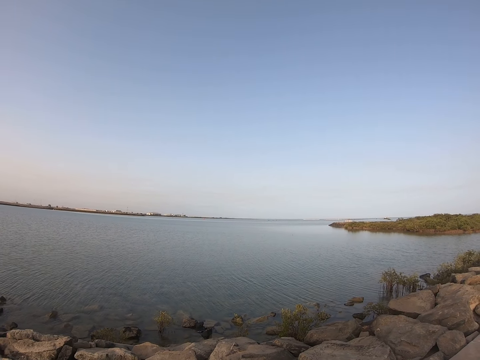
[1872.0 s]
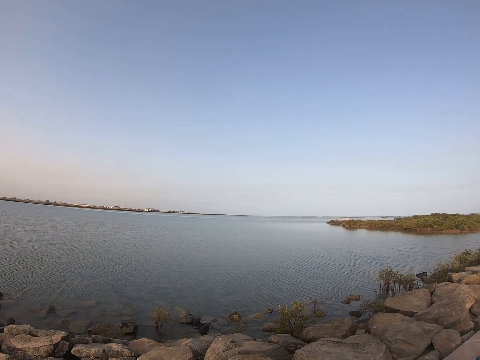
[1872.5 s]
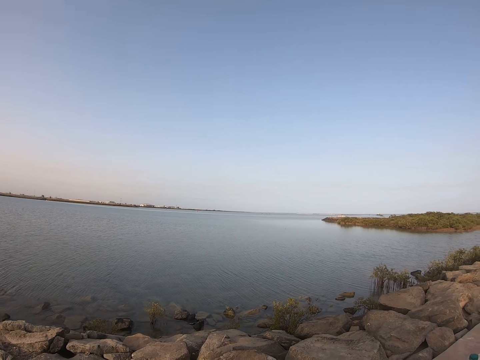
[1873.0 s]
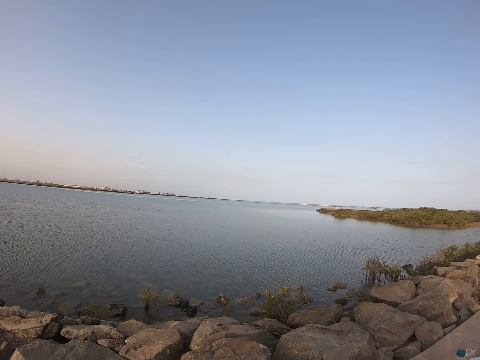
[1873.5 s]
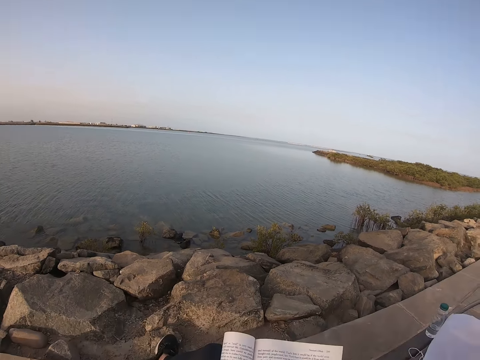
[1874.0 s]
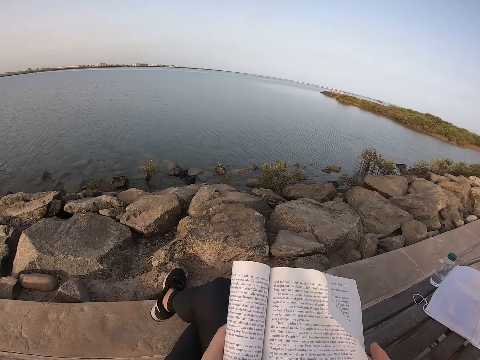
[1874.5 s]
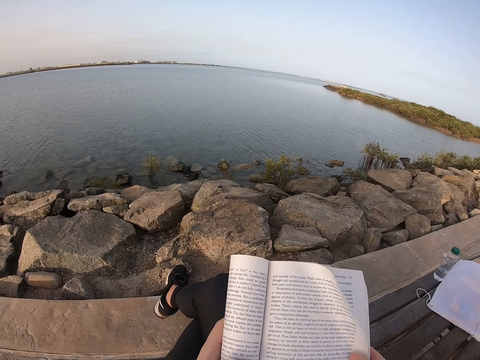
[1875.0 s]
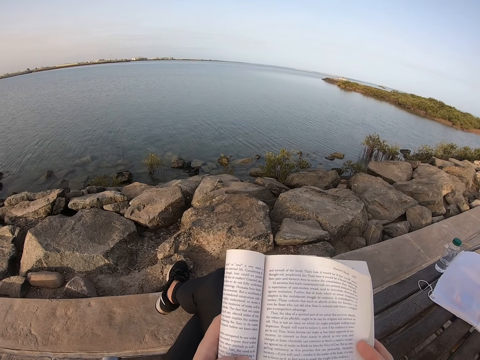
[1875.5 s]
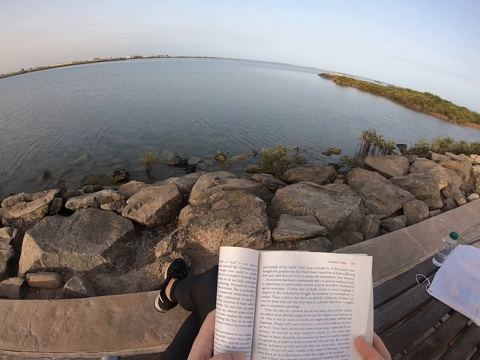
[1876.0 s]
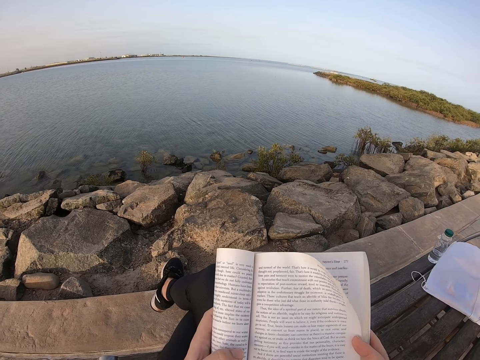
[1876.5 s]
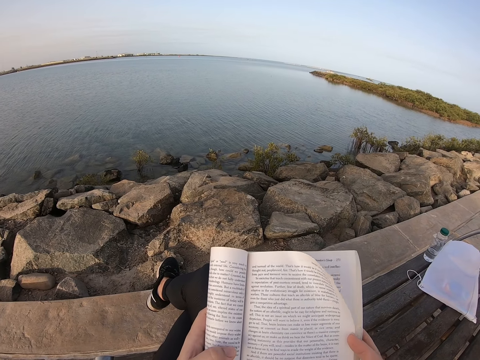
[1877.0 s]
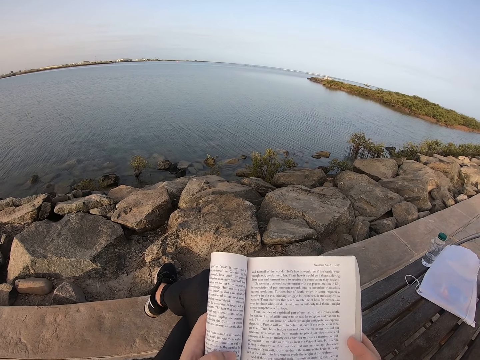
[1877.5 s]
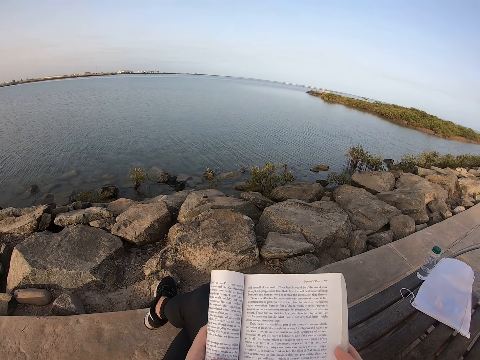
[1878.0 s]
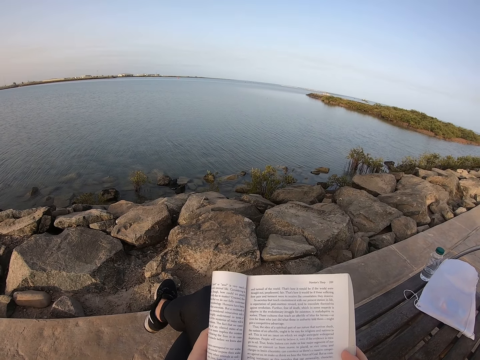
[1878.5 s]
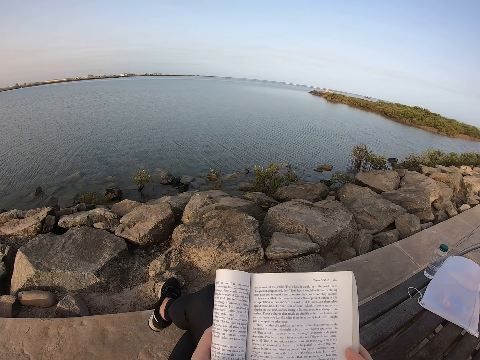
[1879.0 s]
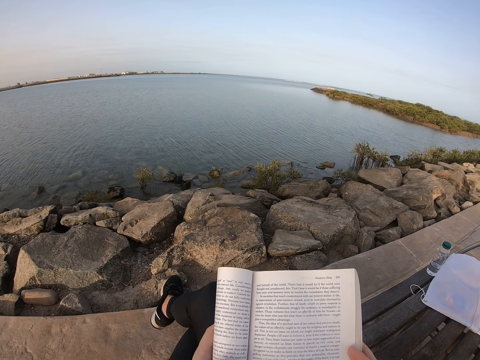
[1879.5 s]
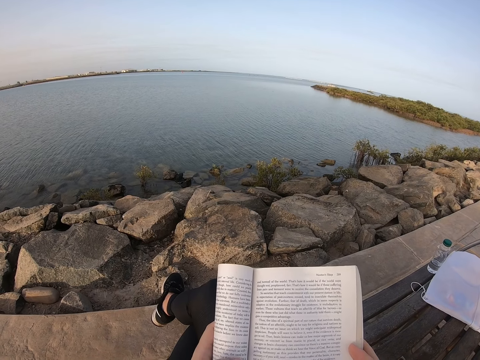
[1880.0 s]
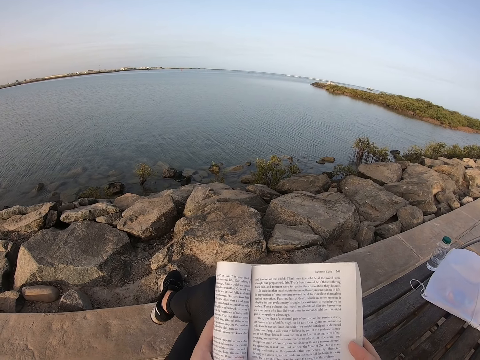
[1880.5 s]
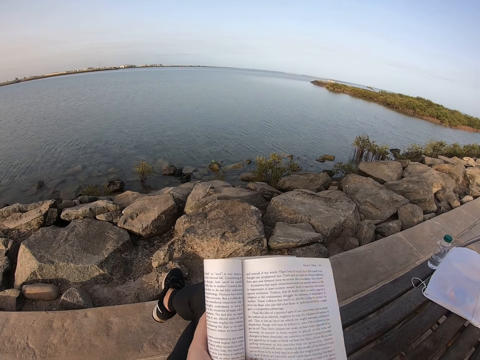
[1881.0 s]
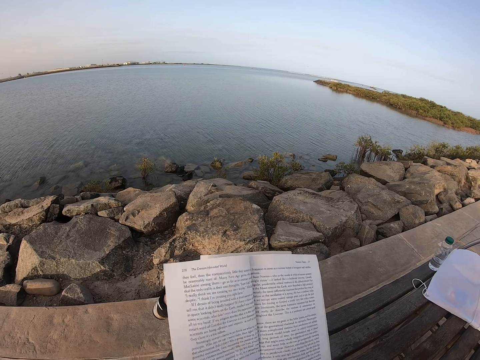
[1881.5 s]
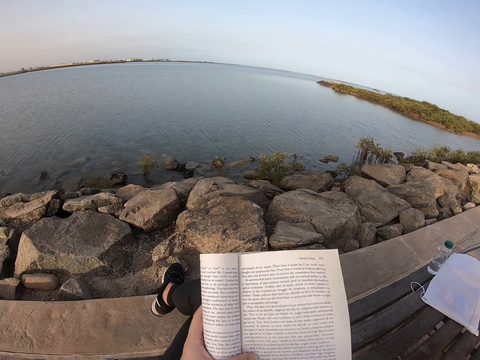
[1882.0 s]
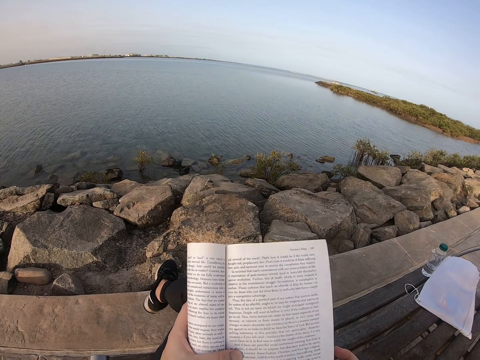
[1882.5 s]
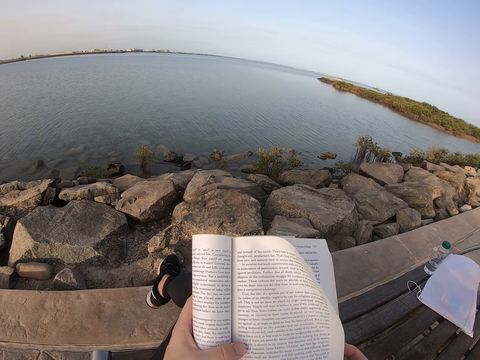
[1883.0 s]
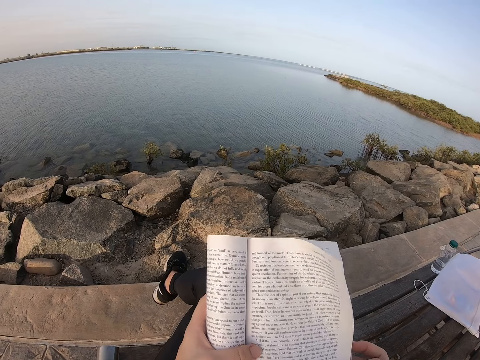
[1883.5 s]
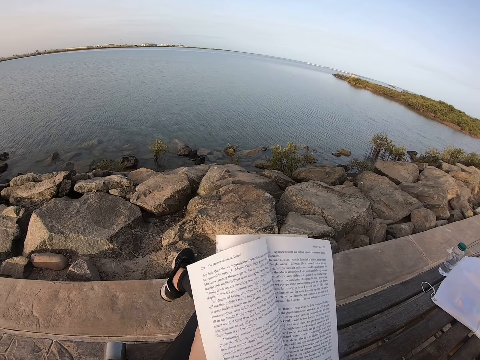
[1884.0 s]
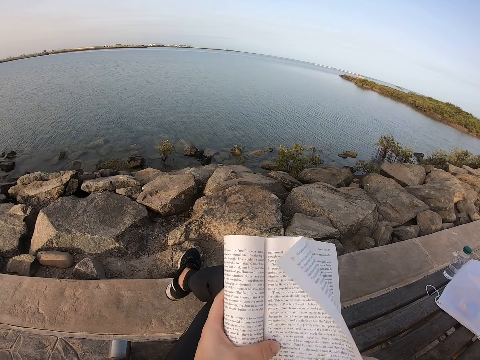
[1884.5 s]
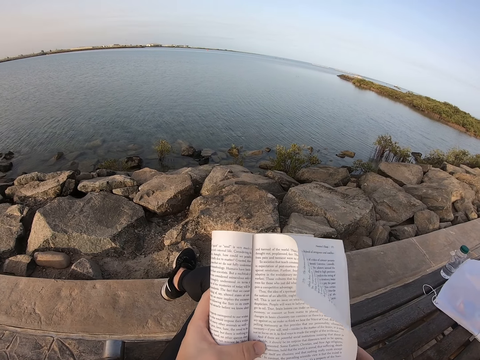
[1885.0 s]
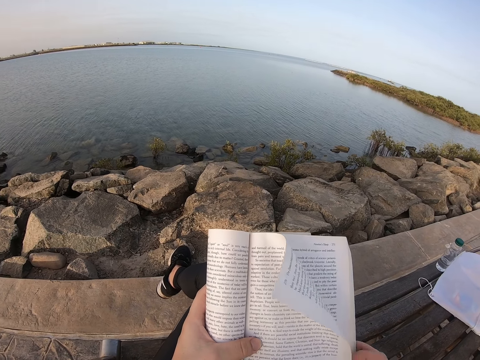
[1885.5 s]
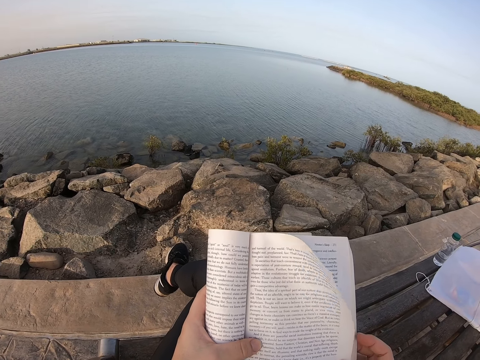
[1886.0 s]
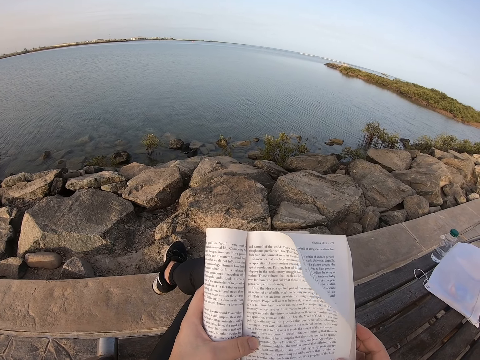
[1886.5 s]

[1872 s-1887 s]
The camera wearer reads a book. They flip a page on the book.

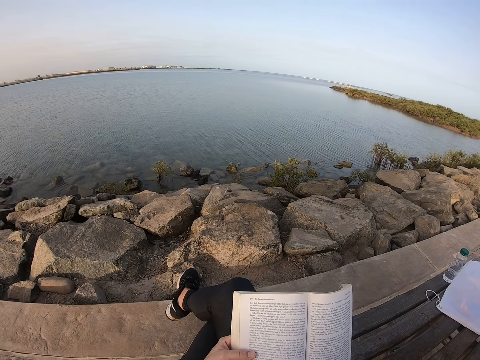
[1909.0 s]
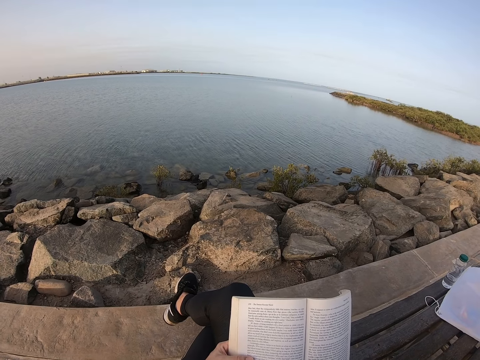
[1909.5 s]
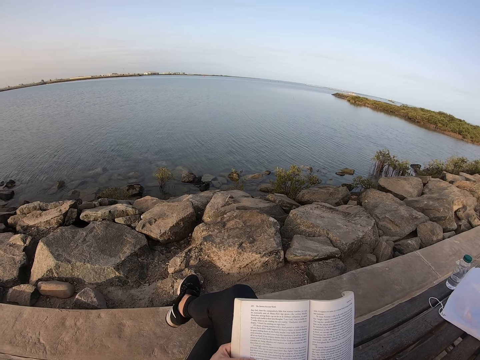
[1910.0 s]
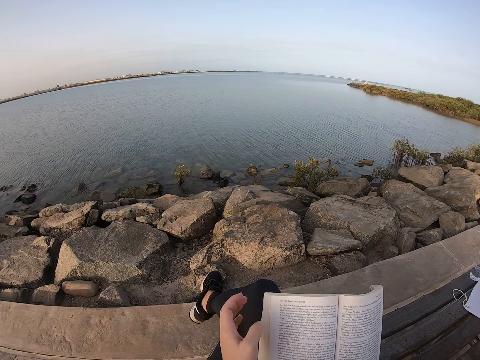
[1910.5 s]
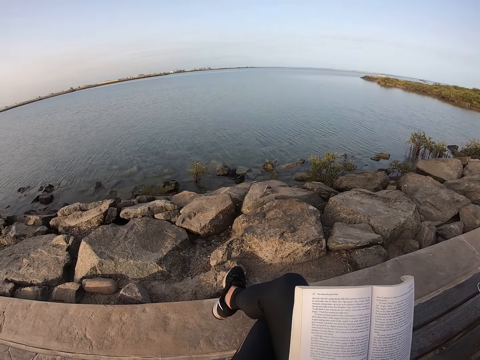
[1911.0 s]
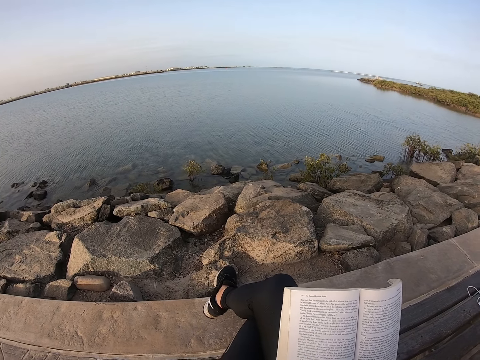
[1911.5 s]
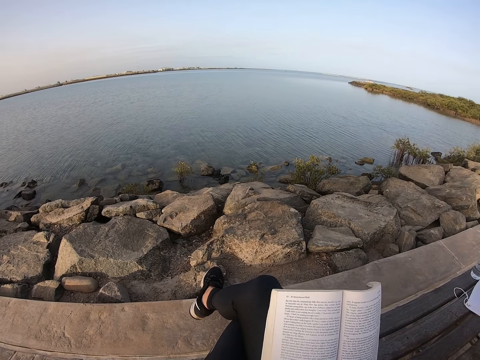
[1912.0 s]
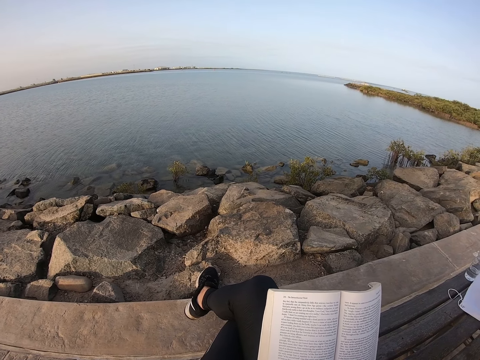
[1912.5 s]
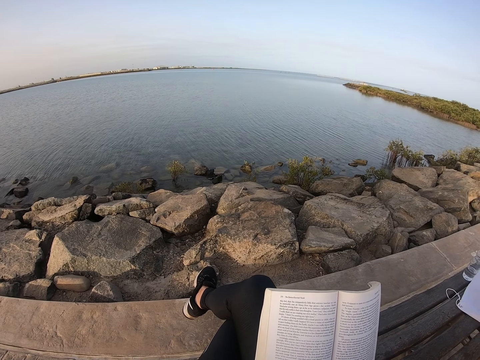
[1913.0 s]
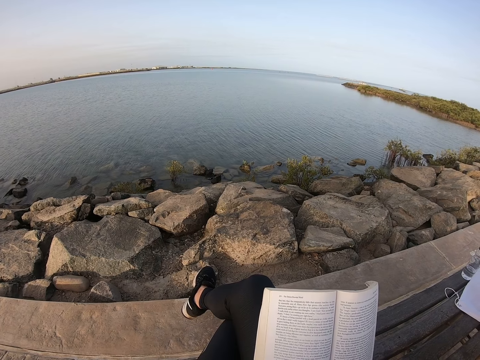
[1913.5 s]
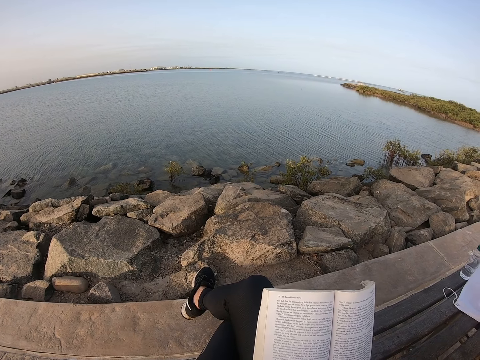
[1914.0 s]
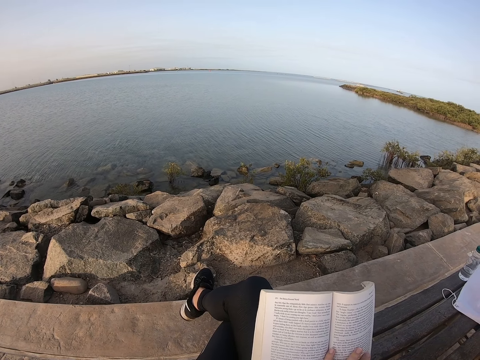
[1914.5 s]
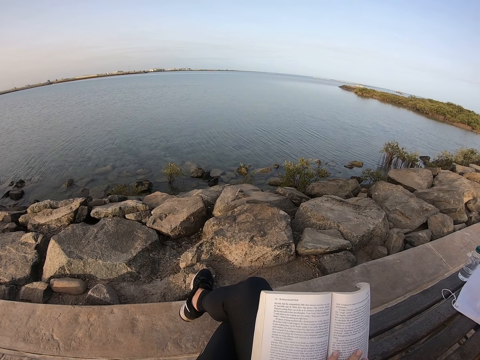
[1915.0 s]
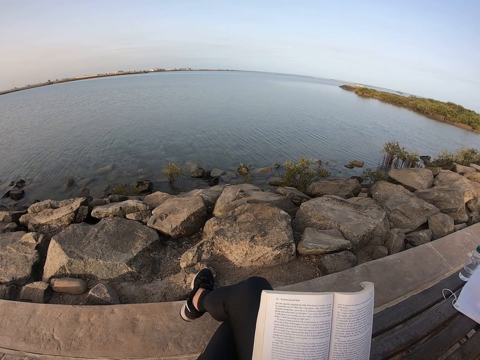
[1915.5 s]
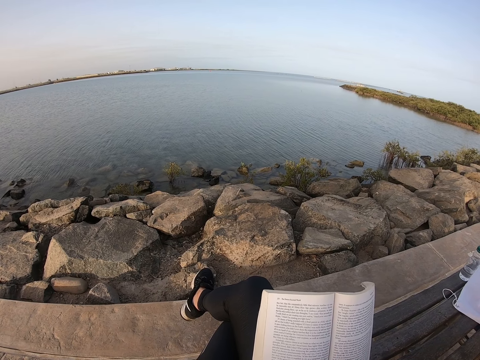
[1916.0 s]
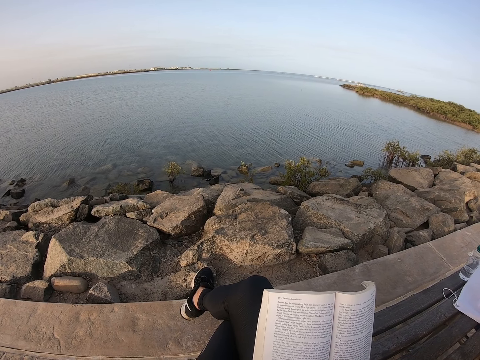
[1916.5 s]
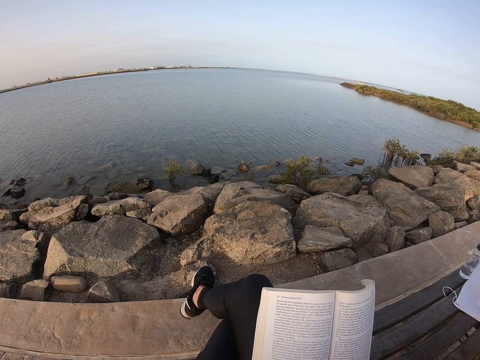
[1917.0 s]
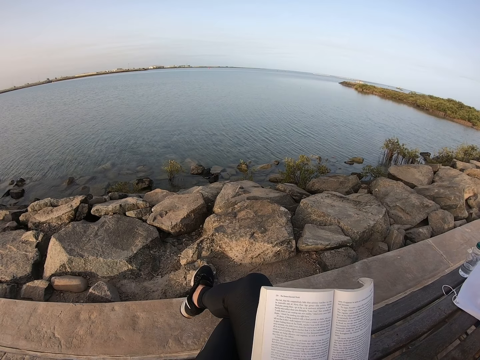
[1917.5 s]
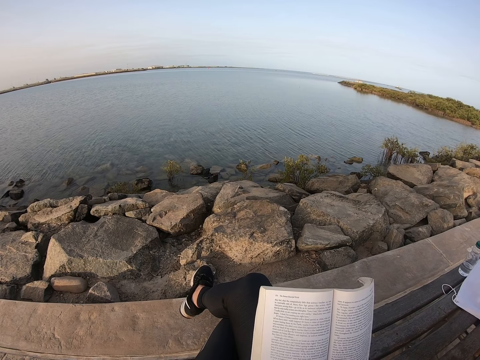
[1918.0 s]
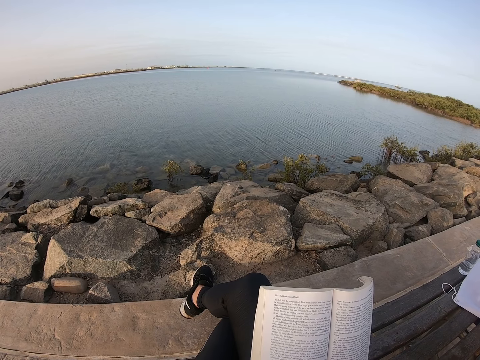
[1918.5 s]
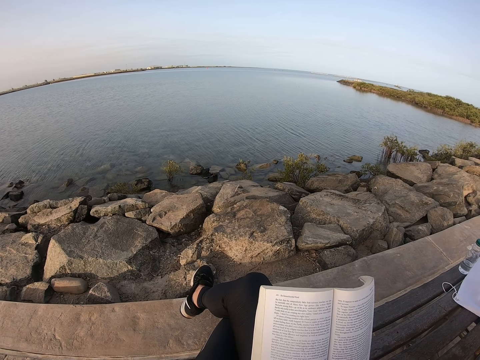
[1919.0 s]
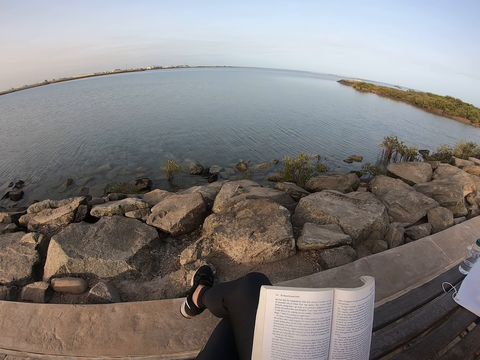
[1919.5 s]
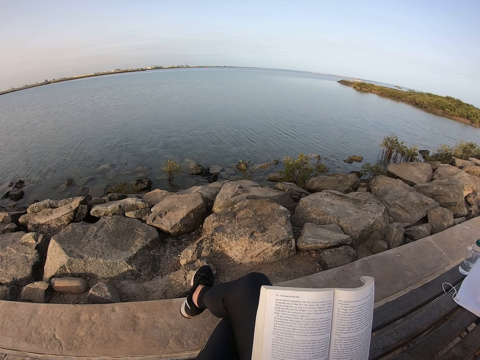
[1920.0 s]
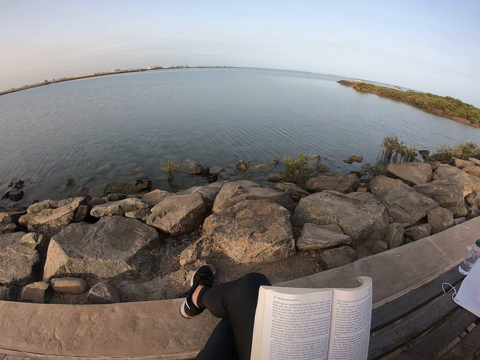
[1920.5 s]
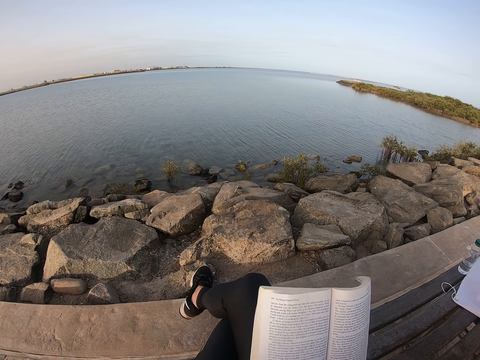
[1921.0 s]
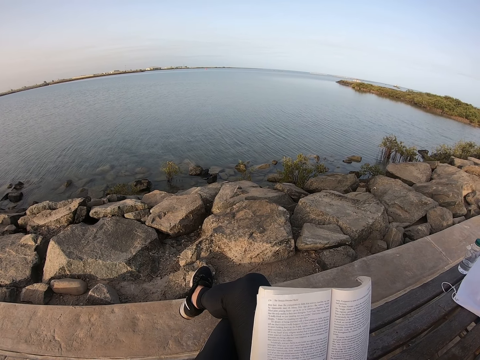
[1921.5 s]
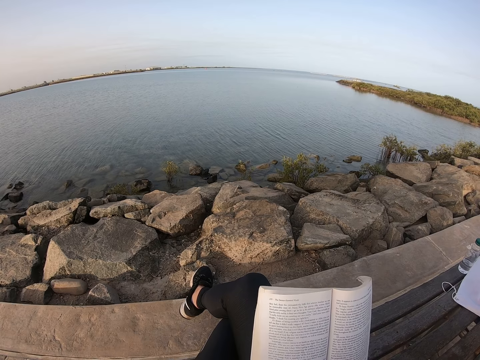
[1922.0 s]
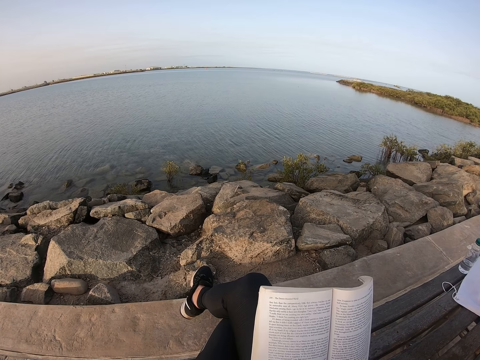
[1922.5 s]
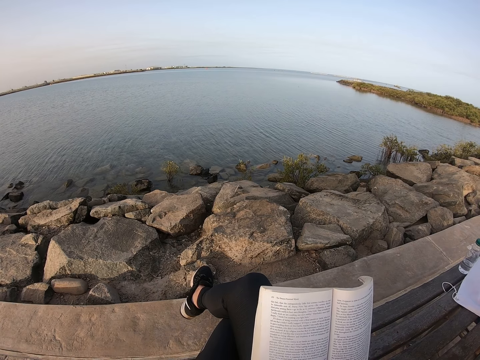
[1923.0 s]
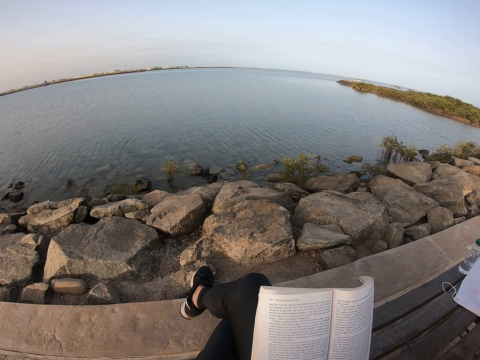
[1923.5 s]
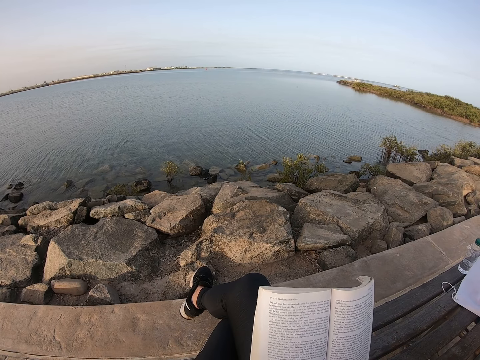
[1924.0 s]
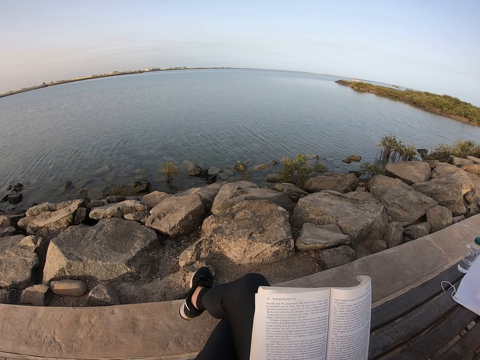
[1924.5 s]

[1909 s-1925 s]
The camera wearer moves an arm. They lift the left hand from the book. They hold the book with the left hand. They read the book.
